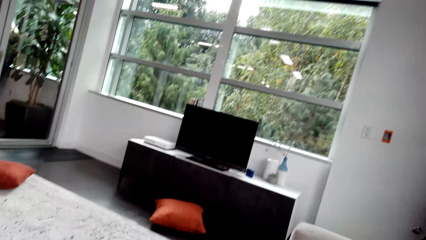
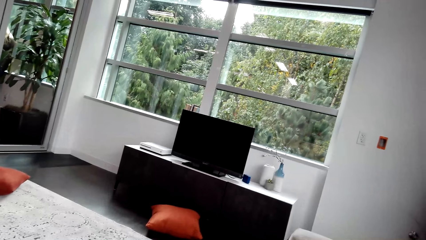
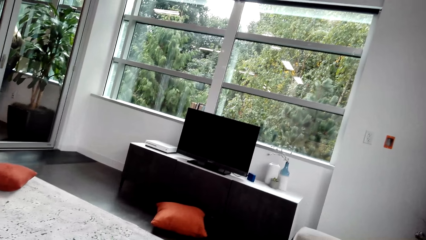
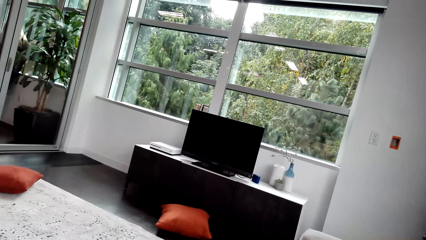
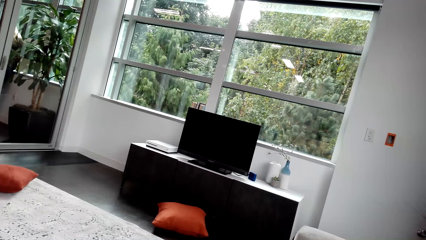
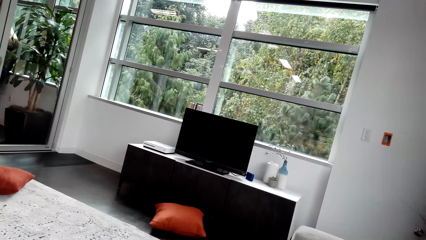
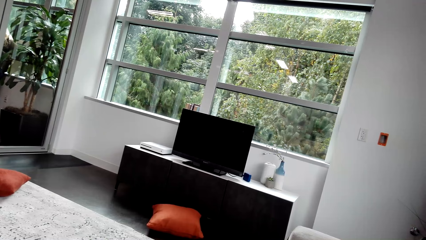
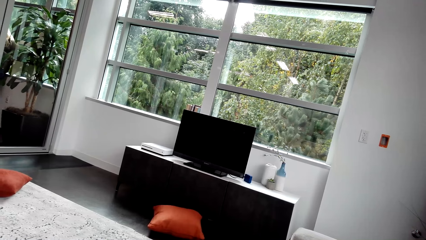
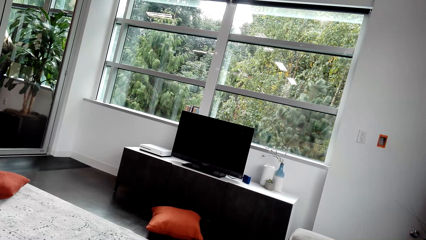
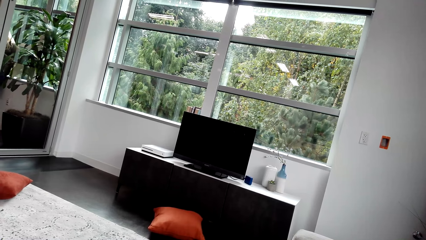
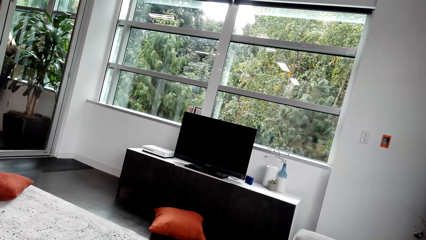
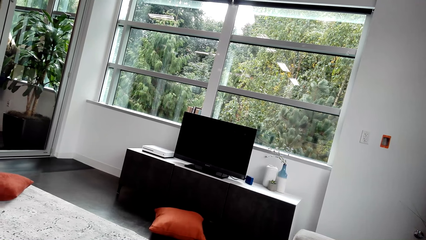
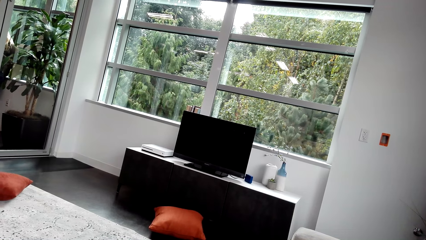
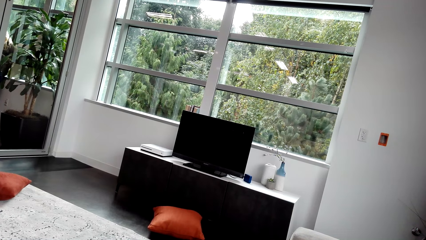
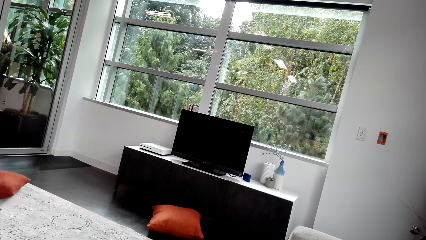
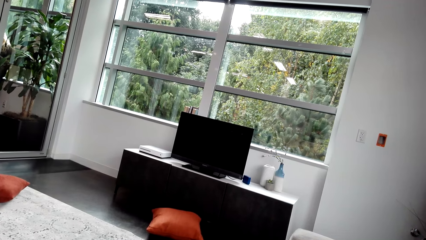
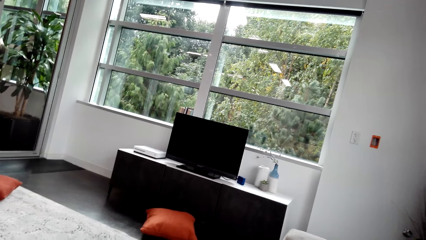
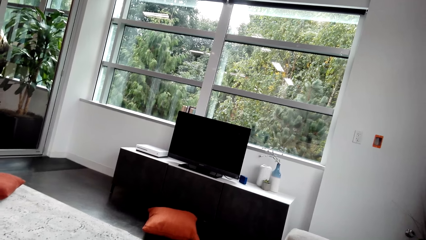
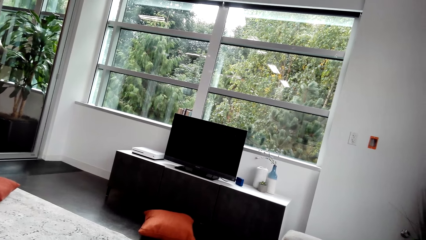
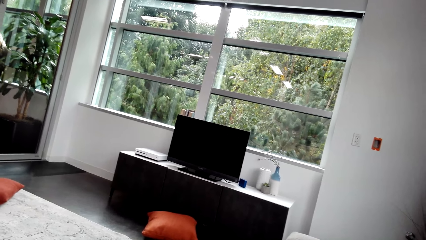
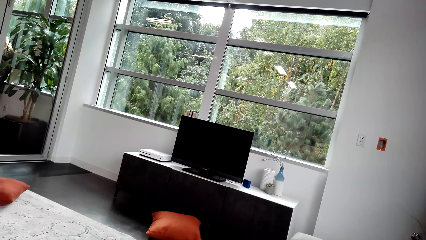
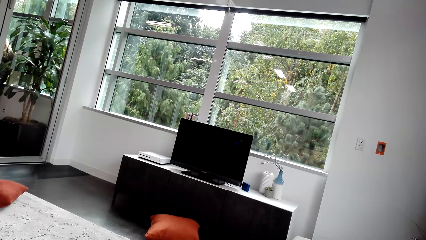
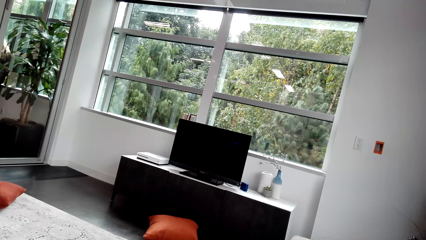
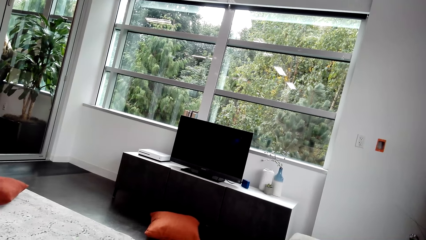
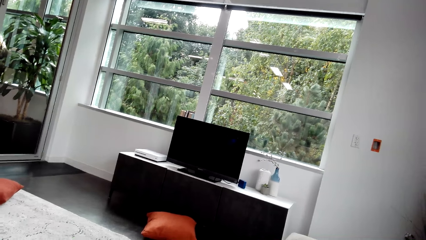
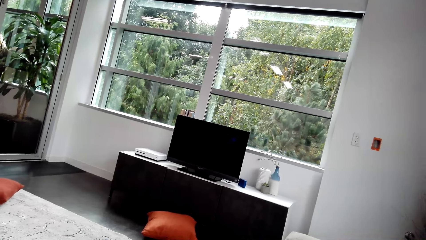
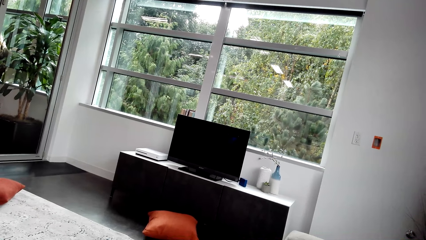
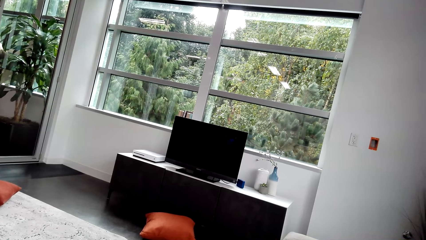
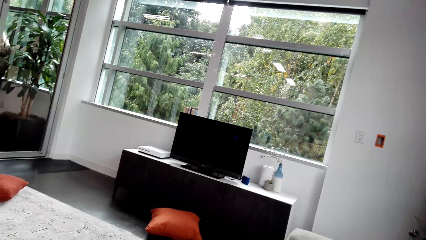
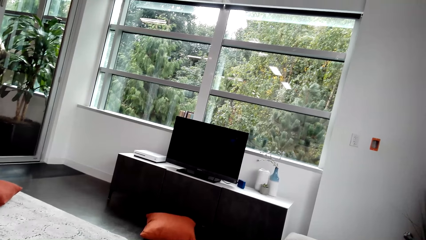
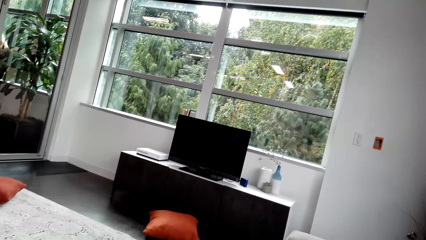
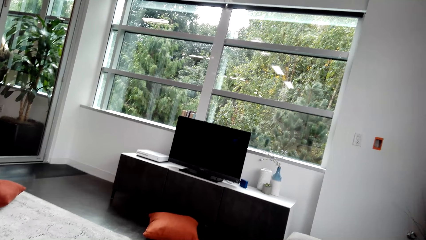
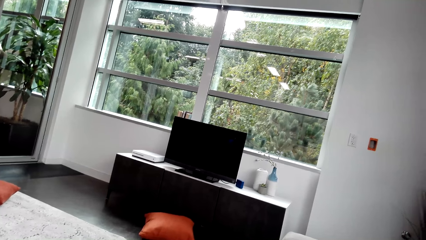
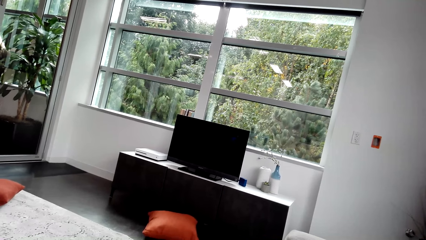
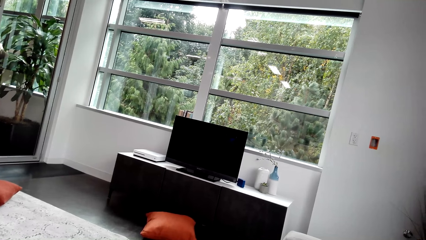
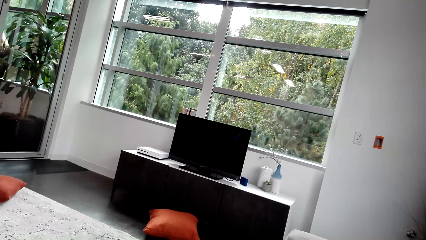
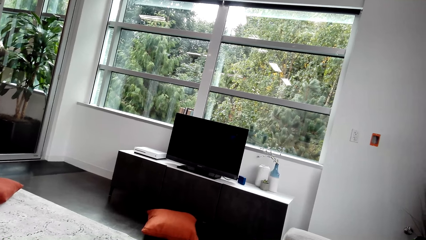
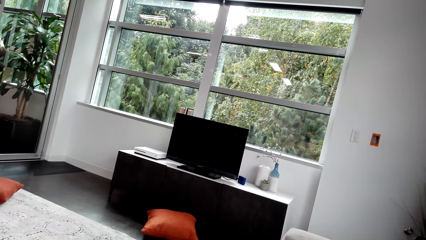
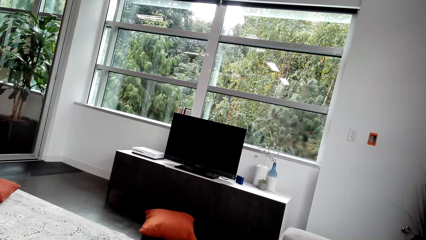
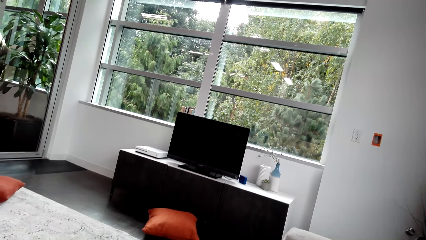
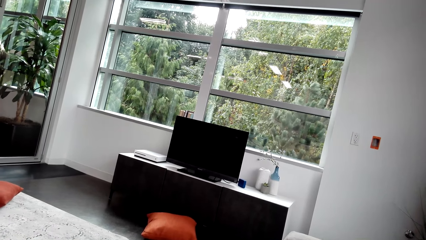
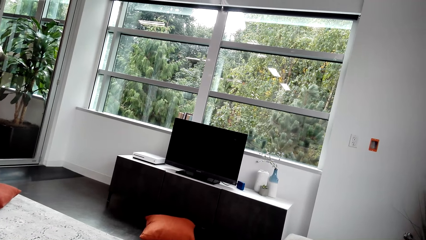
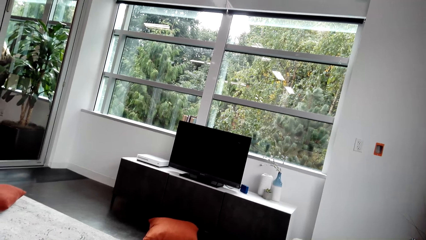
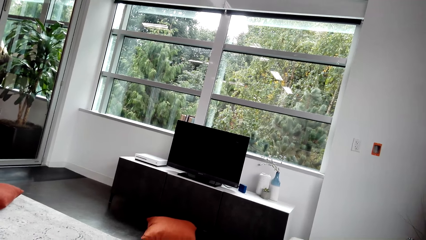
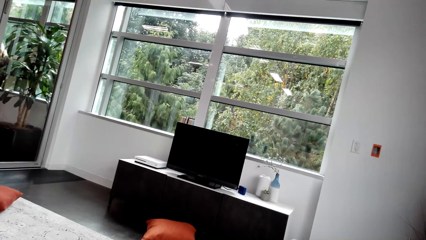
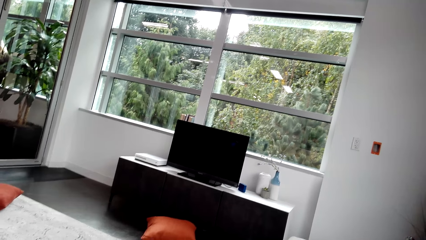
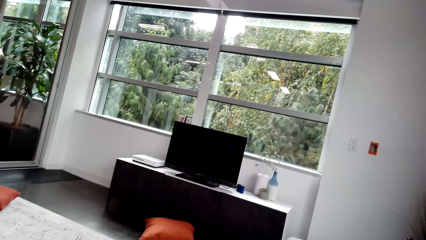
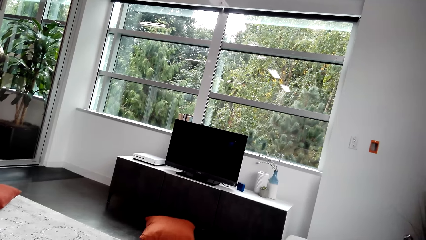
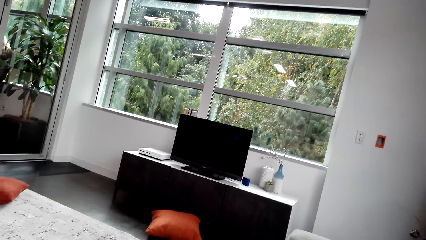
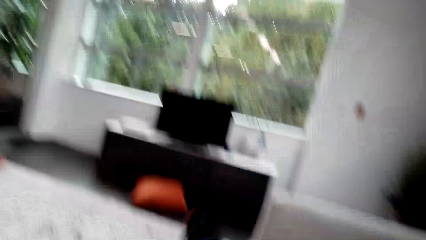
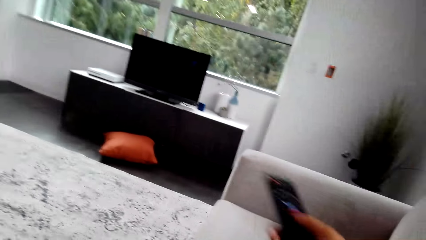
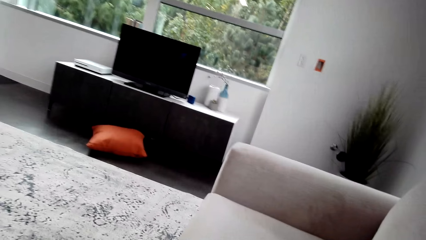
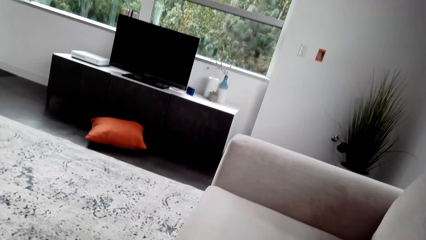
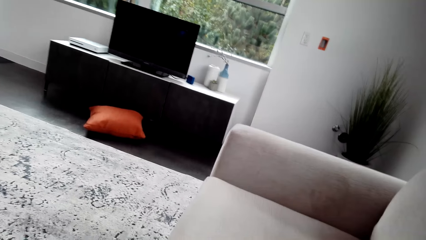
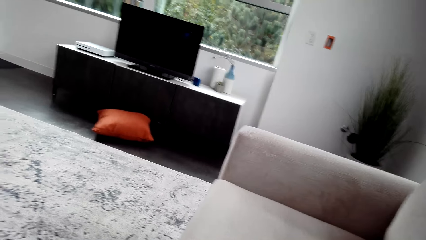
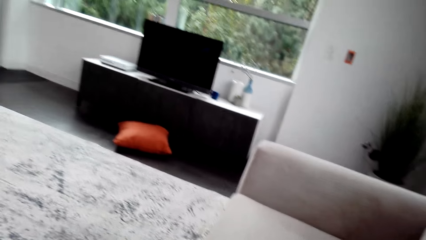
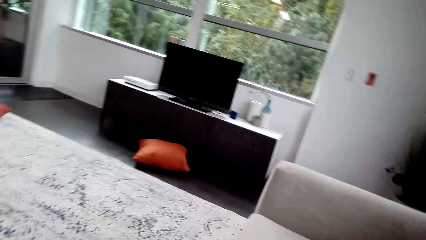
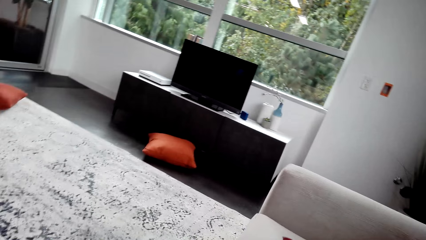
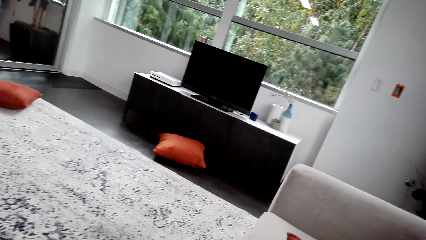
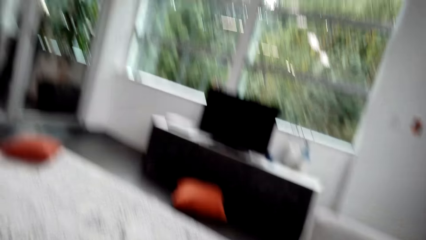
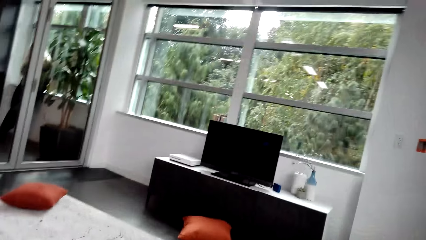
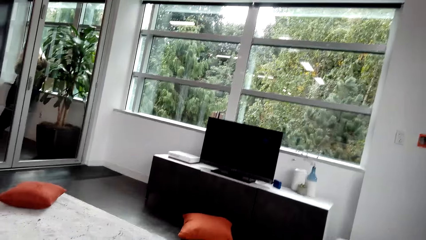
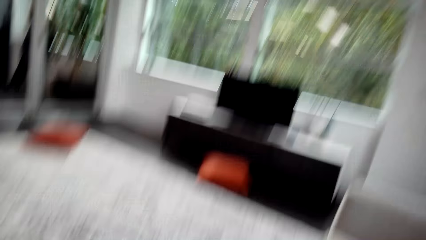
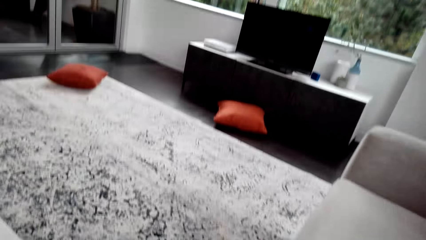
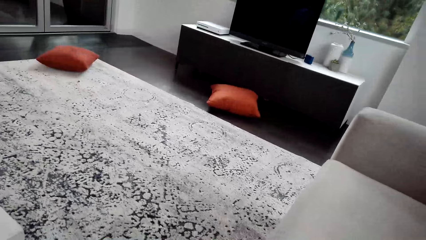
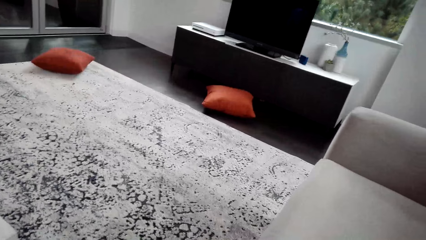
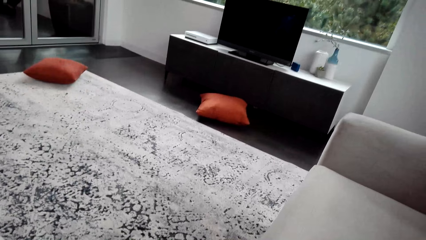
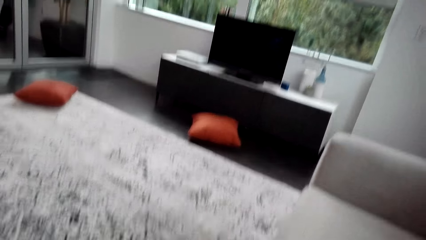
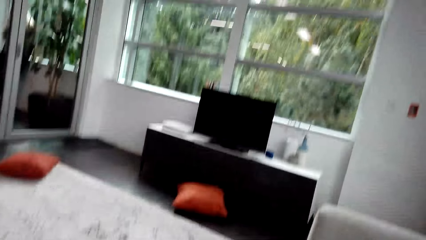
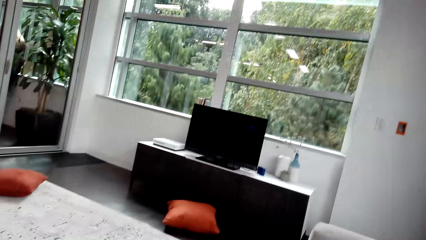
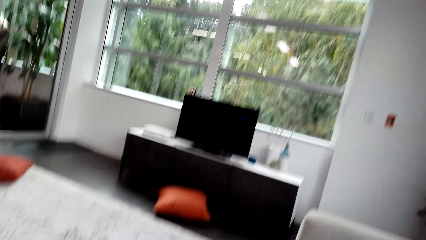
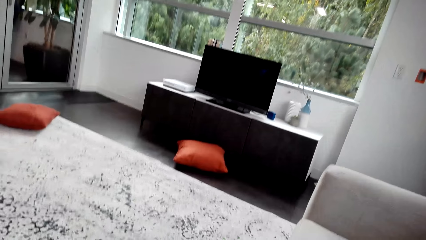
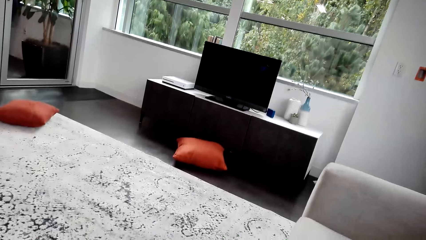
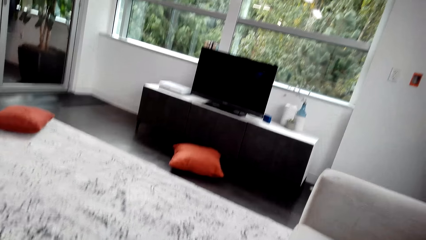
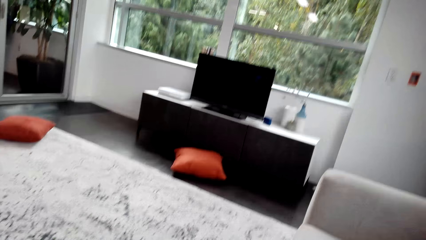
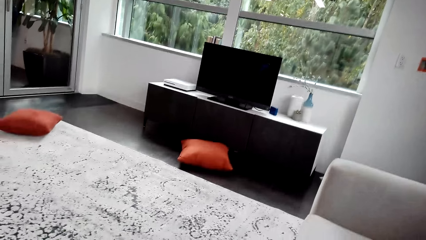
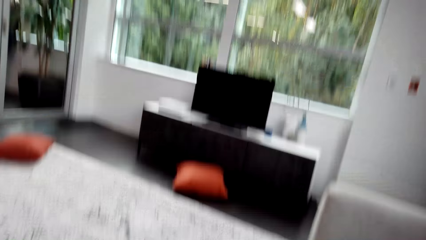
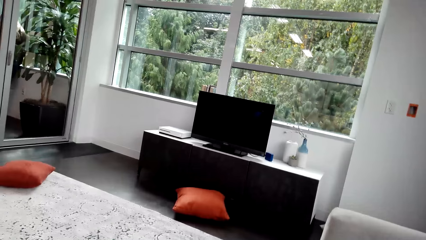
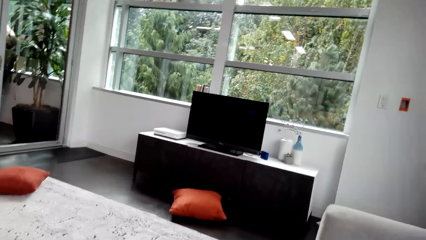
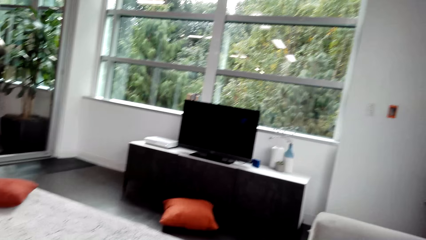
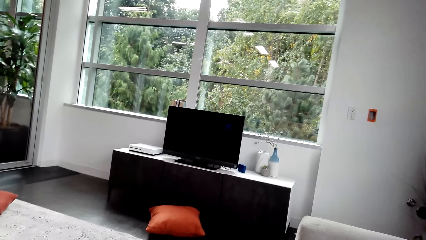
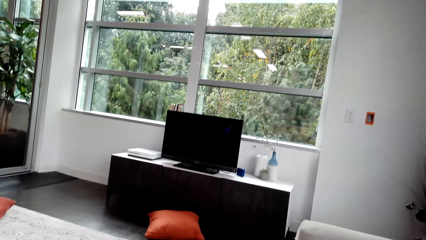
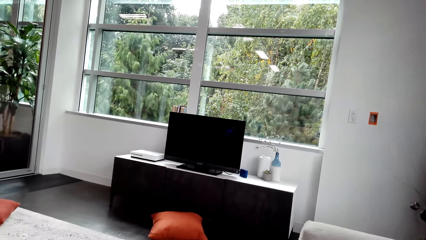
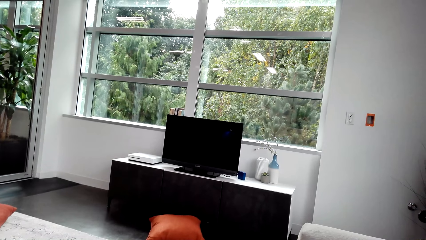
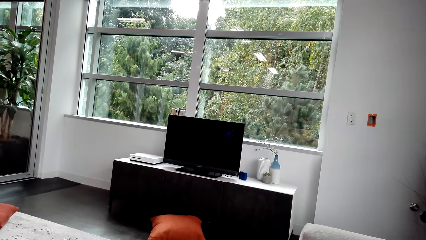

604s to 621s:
The camera wearer sits on the sofa on the floor. A man speaks to the camera wearer.
